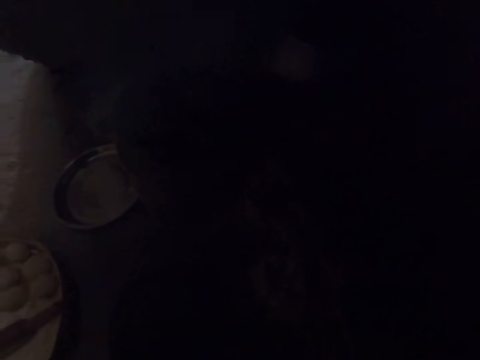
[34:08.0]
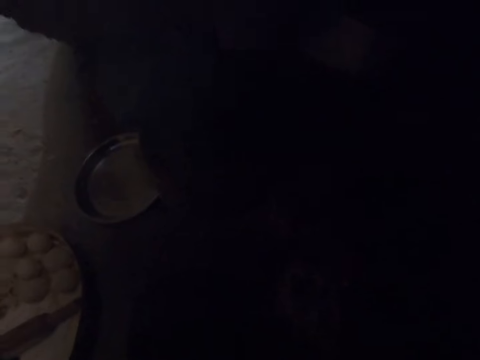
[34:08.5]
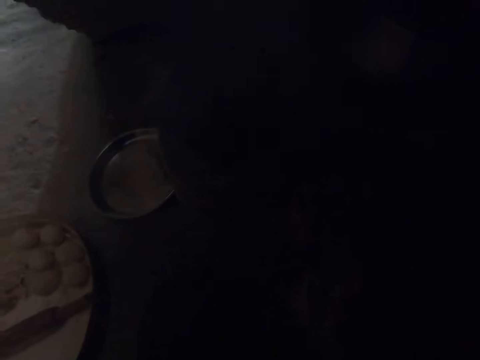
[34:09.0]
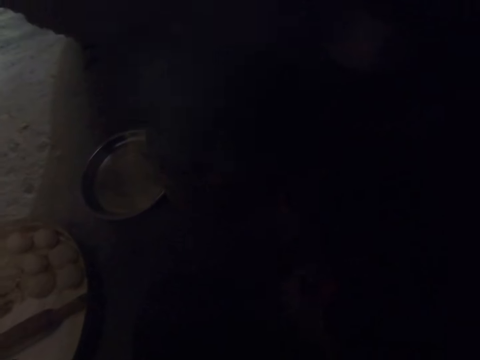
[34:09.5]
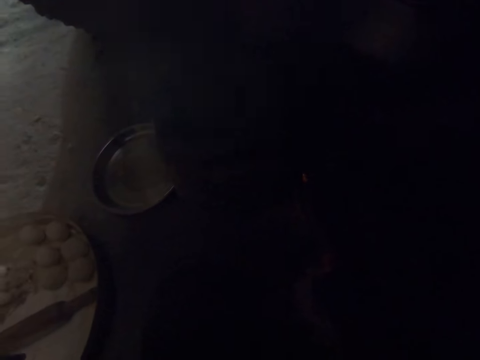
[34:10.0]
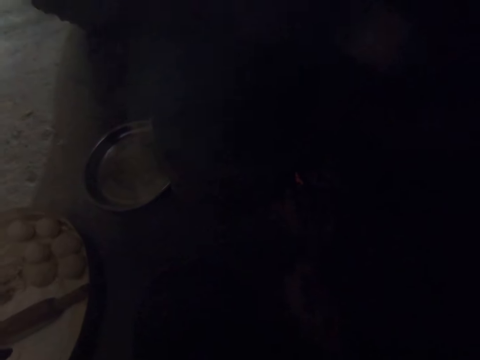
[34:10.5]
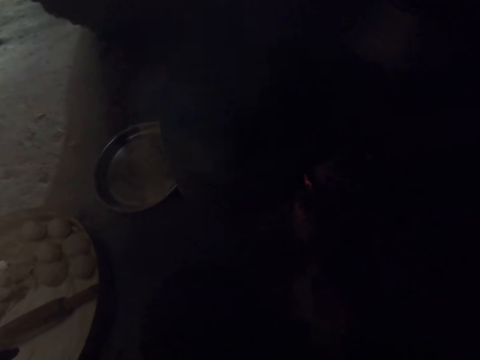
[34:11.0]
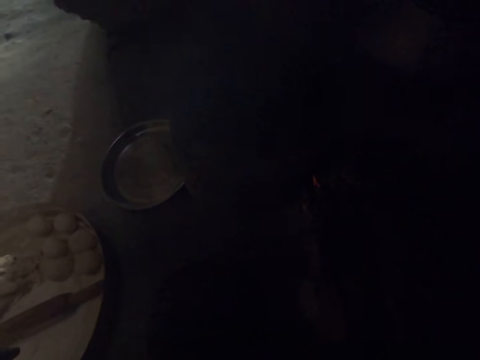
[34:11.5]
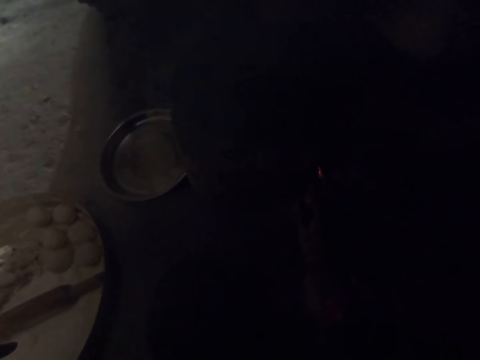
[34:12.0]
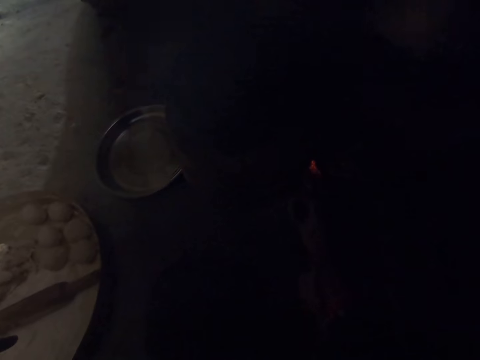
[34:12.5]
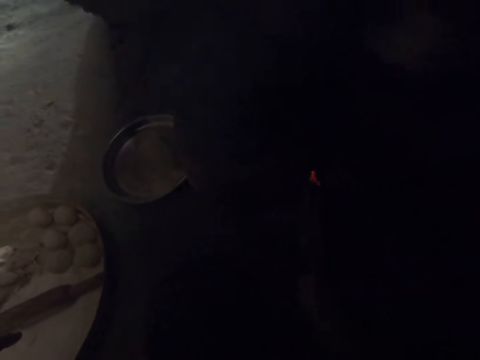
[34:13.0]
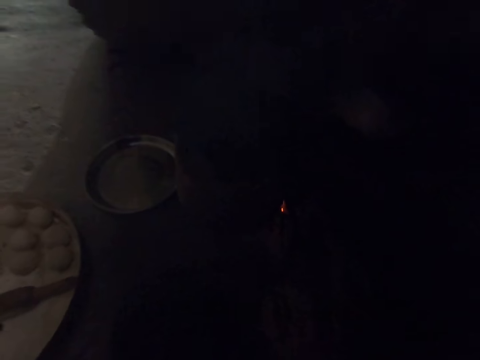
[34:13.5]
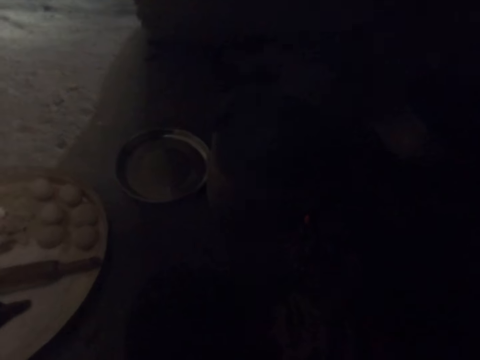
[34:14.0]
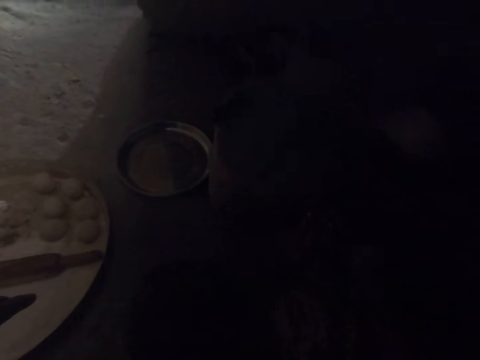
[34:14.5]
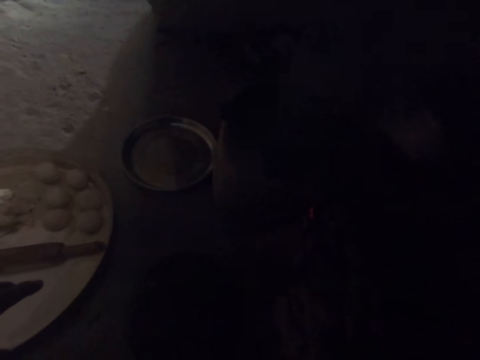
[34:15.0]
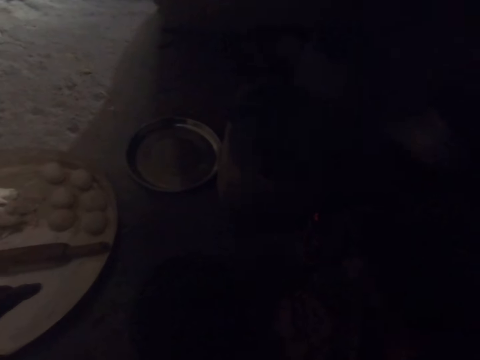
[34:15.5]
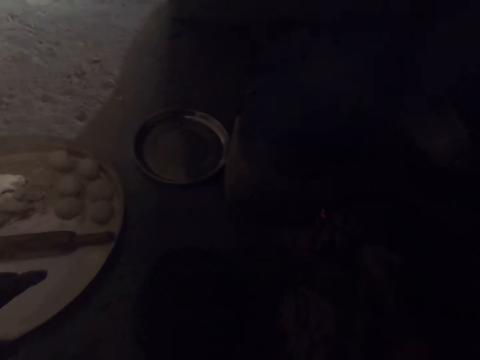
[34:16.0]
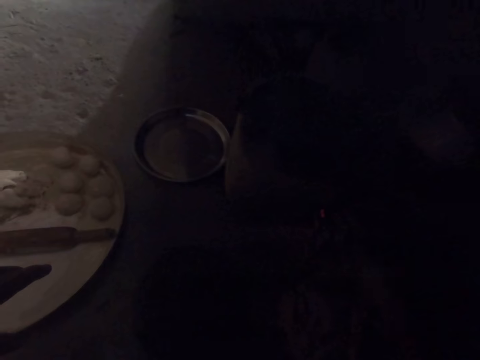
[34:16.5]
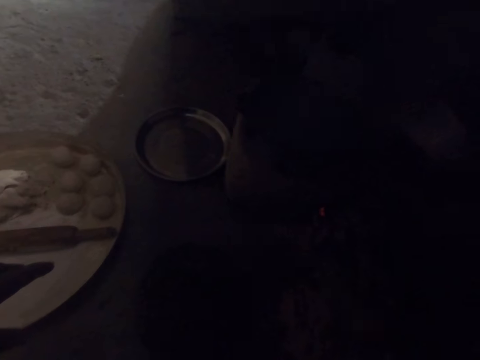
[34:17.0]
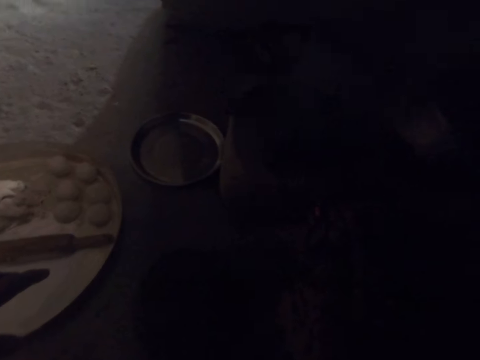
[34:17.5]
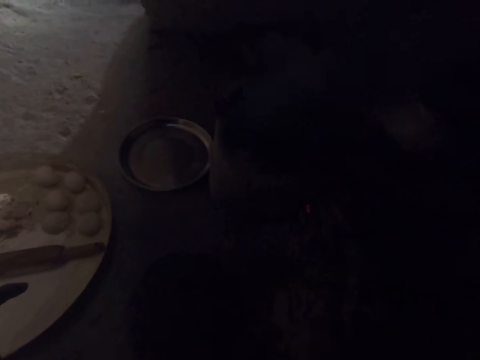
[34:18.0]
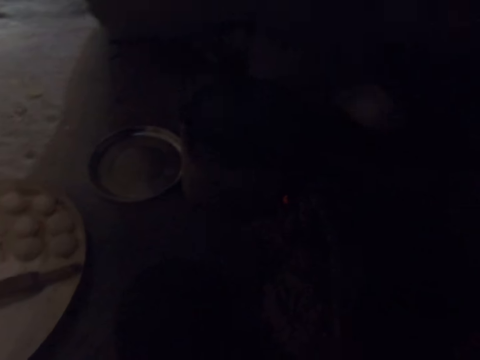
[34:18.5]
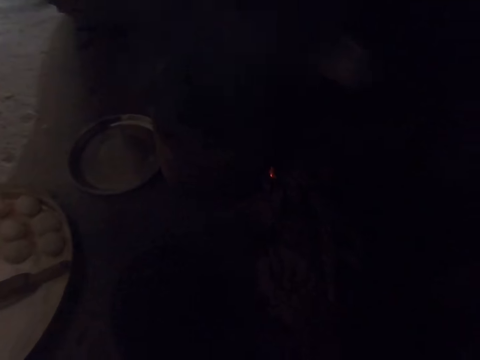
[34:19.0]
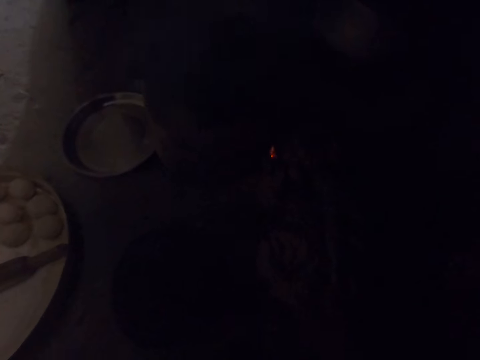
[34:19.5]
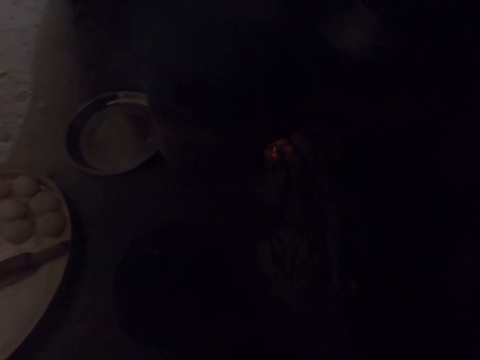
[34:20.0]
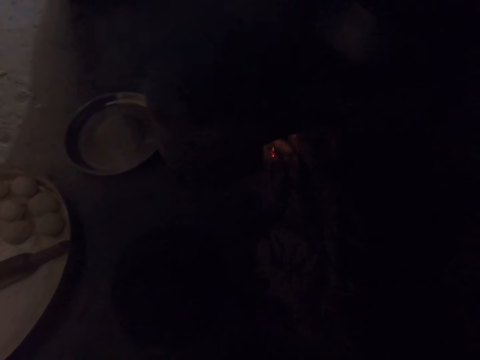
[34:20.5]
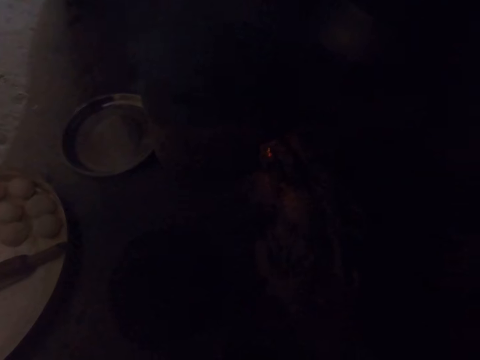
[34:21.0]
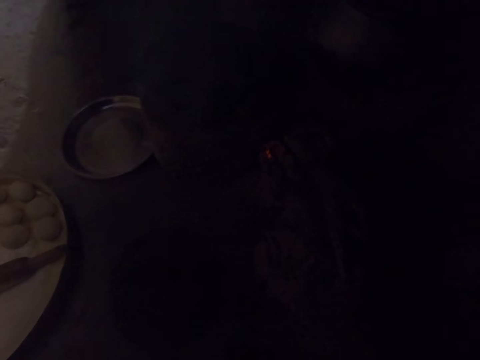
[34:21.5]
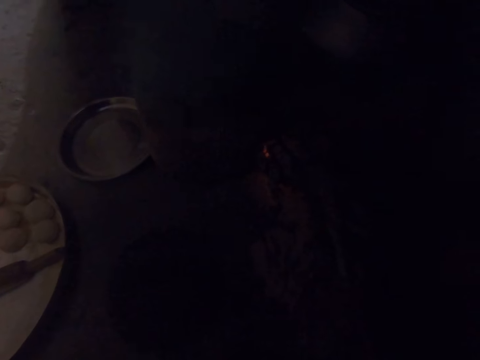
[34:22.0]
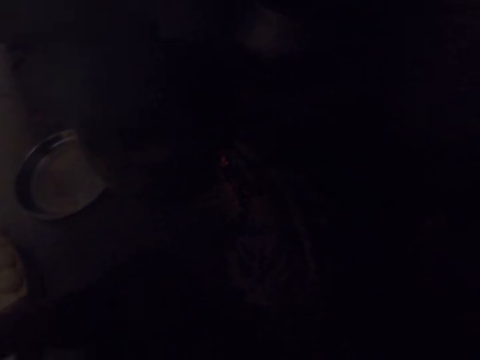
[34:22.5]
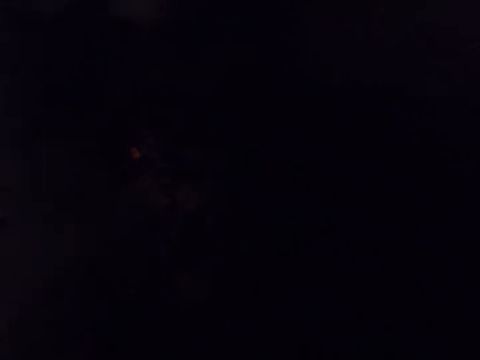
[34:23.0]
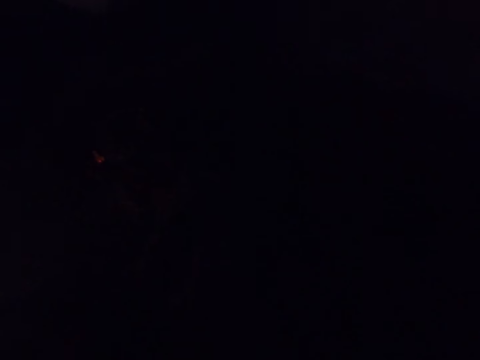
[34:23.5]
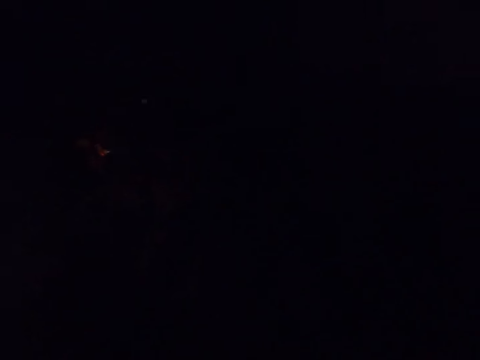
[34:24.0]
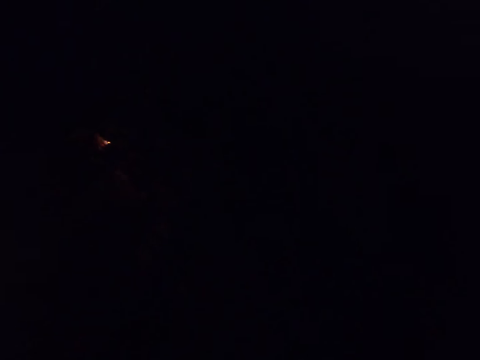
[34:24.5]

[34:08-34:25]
The camera wearer breathes. They breathe again. They touch something.

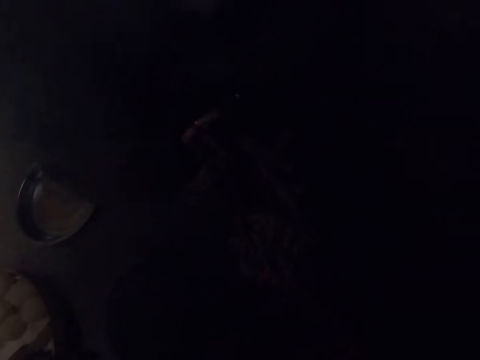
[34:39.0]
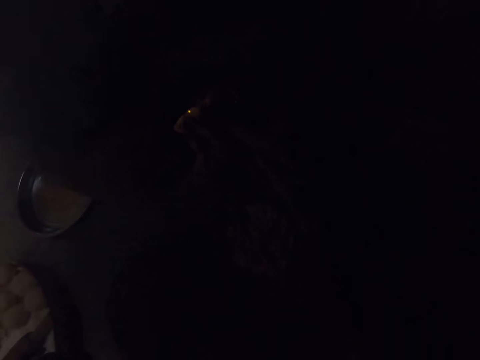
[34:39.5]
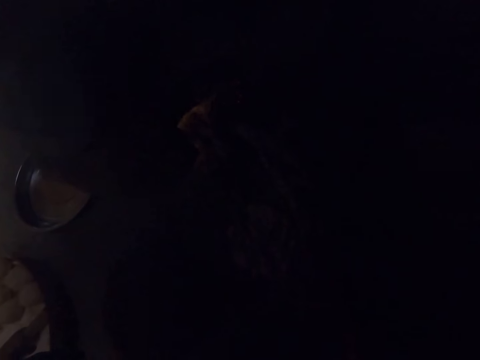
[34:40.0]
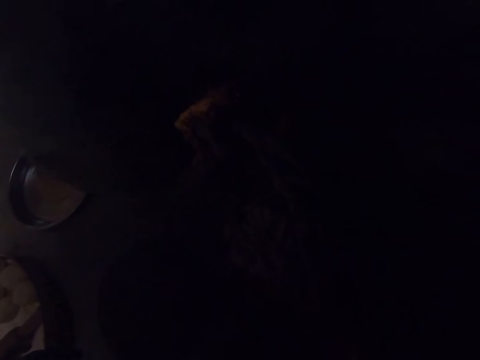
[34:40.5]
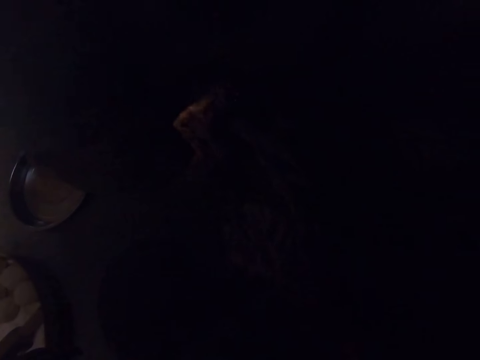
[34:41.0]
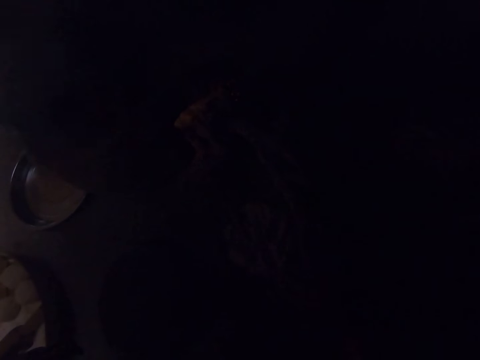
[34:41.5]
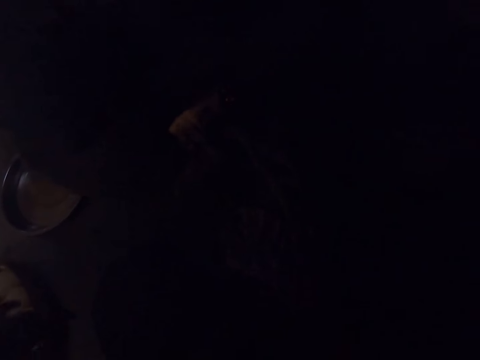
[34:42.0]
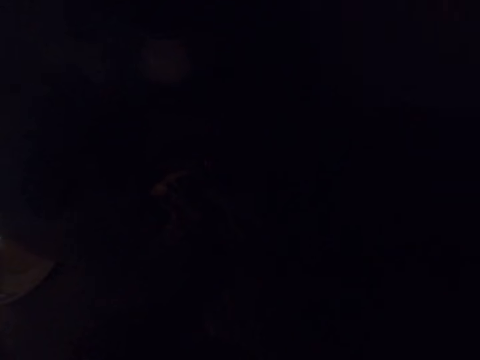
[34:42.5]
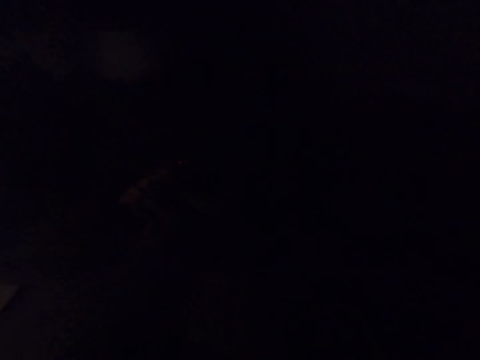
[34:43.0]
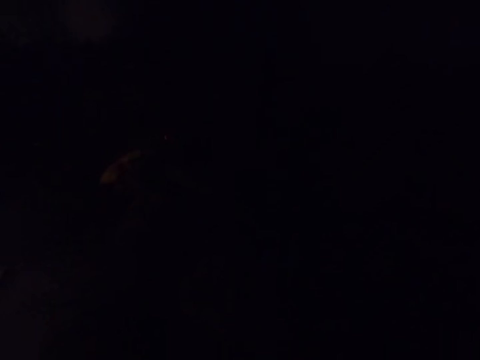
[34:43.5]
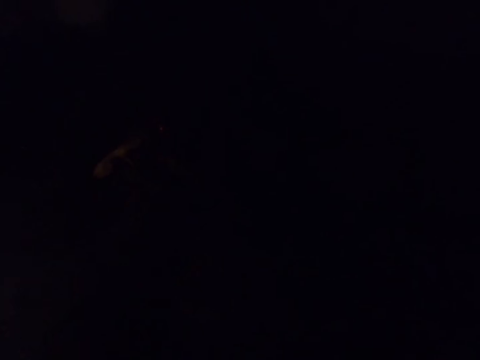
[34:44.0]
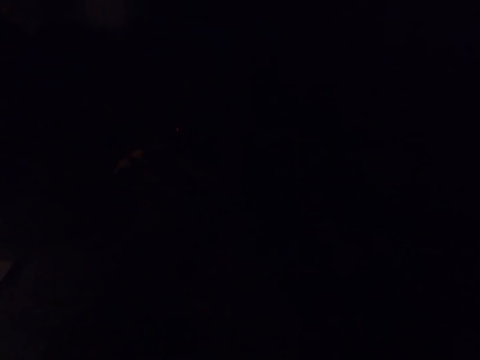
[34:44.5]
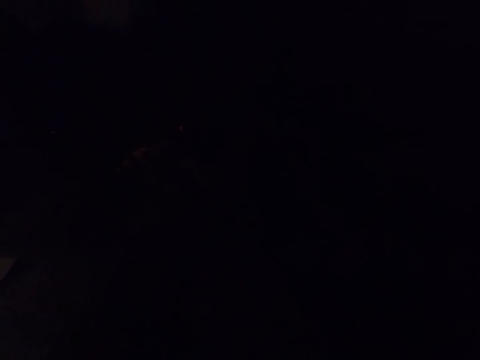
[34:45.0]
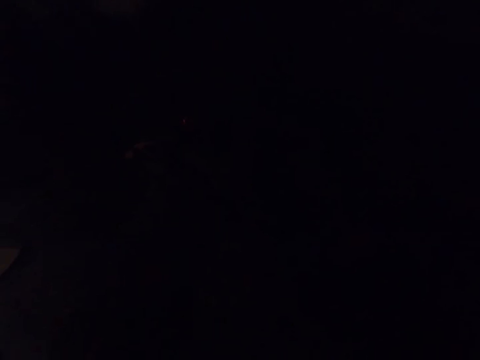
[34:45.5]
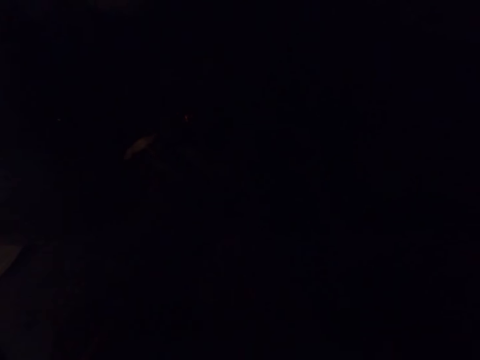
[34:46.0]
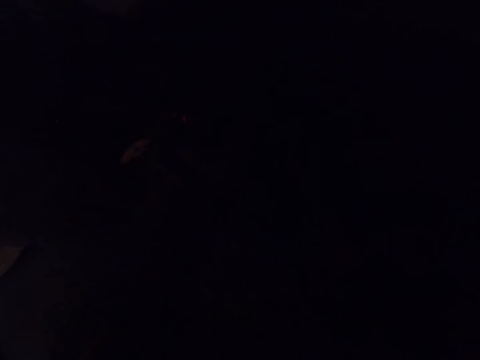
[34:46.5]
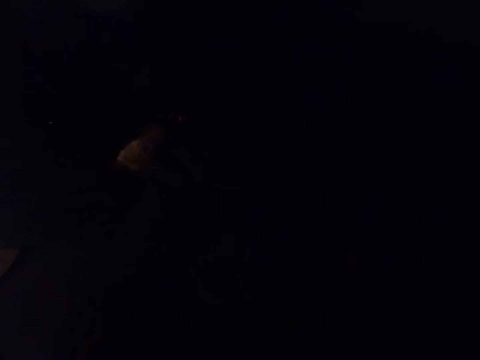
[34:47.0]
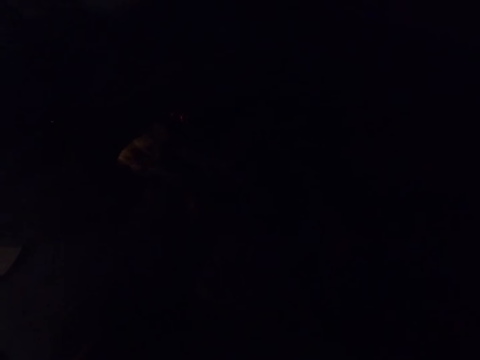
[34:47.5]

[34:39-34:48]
The camera wearer looks around. They breathe.
